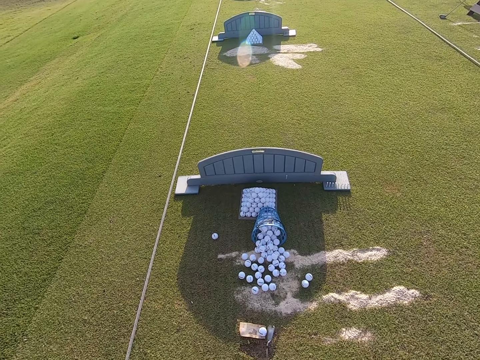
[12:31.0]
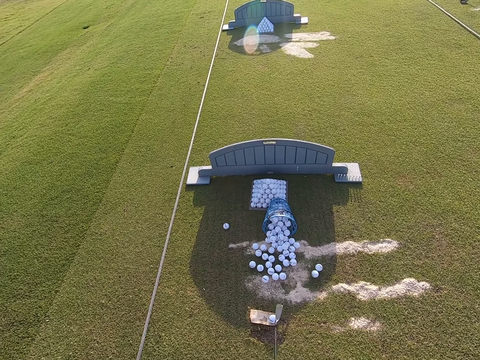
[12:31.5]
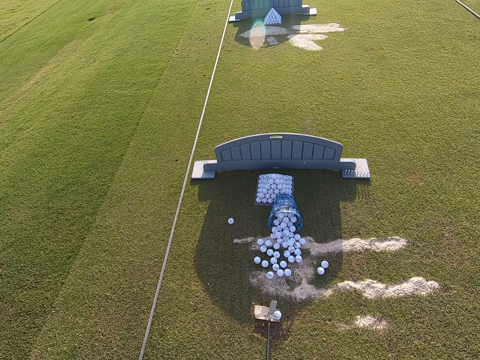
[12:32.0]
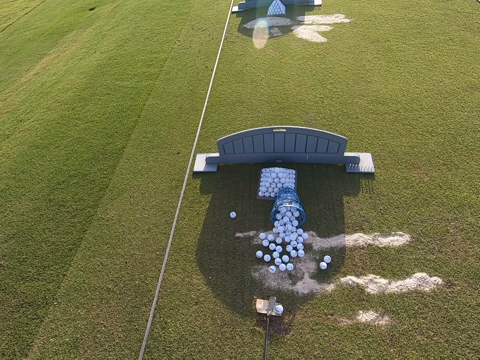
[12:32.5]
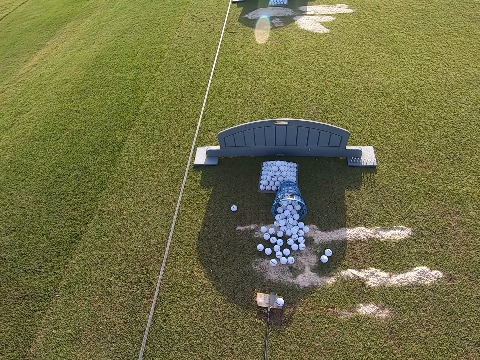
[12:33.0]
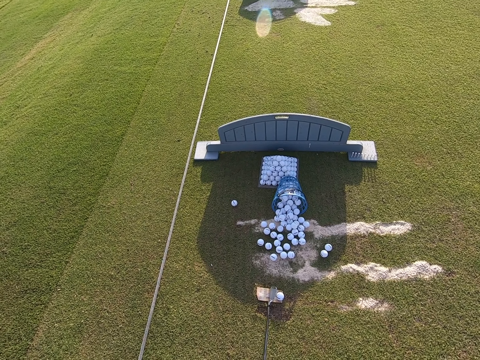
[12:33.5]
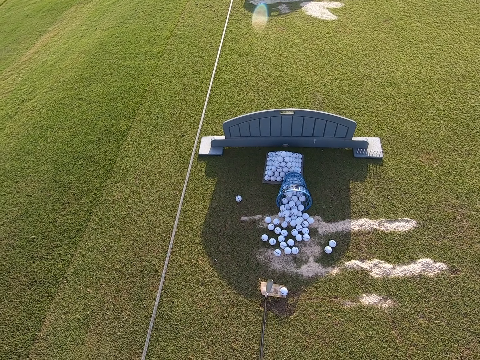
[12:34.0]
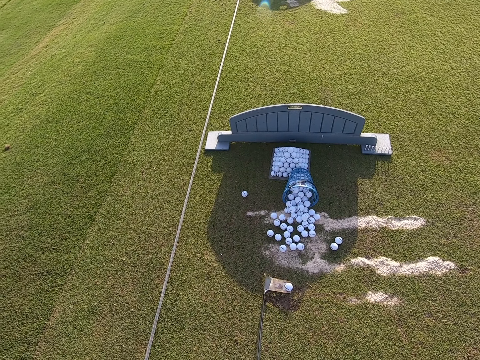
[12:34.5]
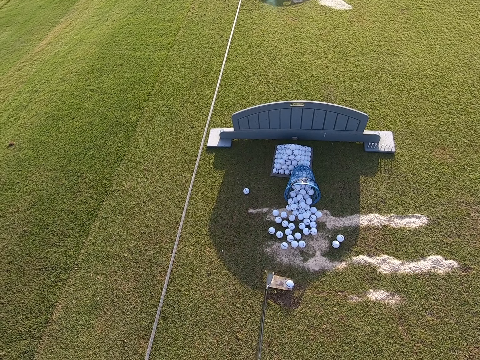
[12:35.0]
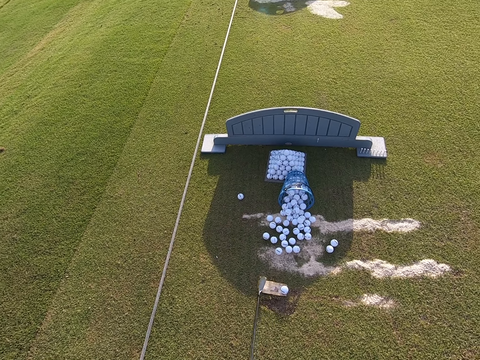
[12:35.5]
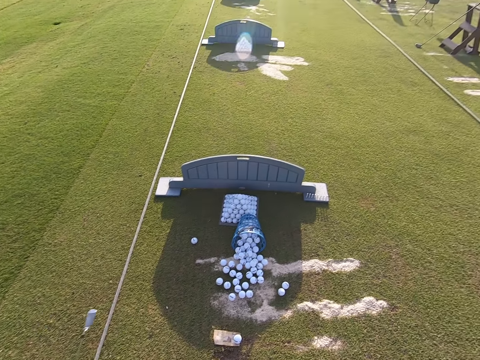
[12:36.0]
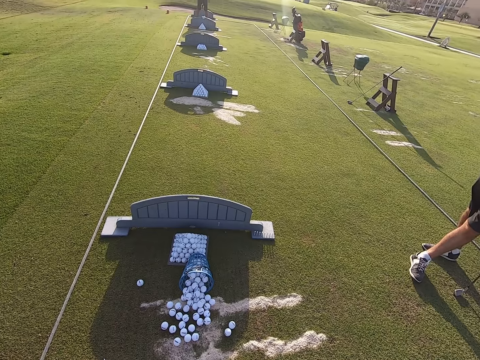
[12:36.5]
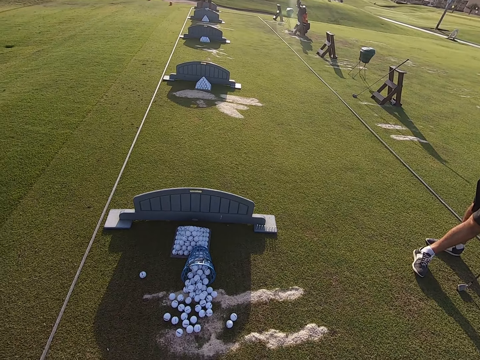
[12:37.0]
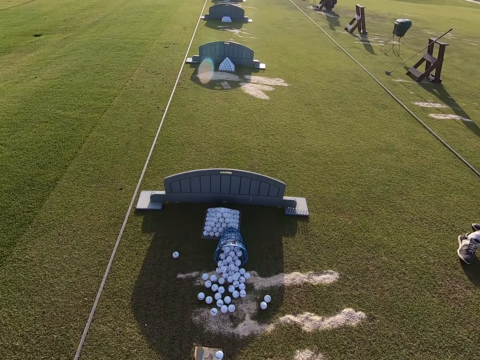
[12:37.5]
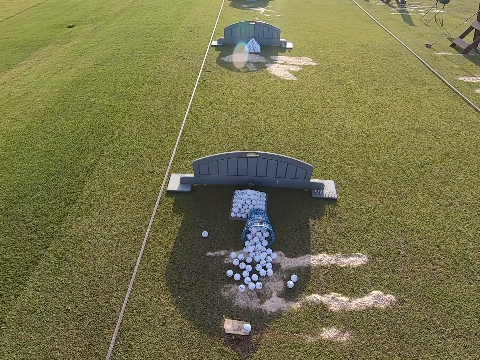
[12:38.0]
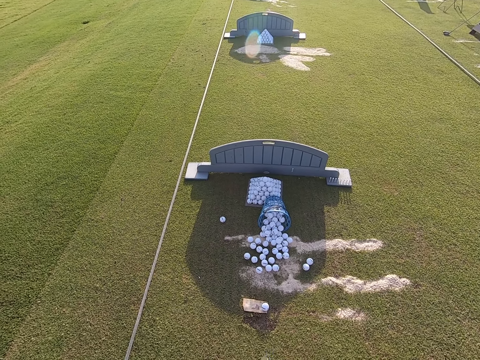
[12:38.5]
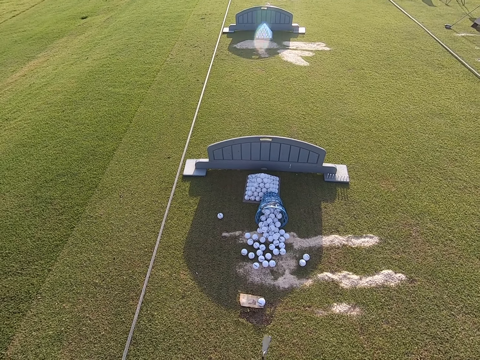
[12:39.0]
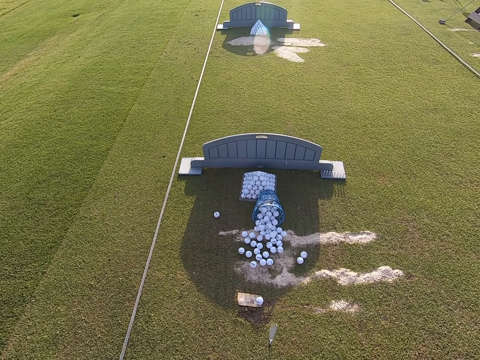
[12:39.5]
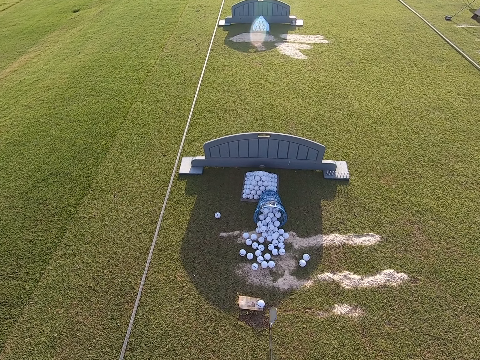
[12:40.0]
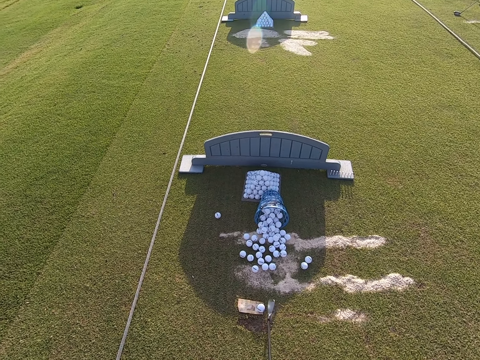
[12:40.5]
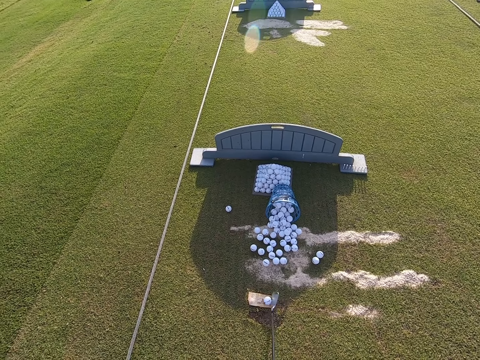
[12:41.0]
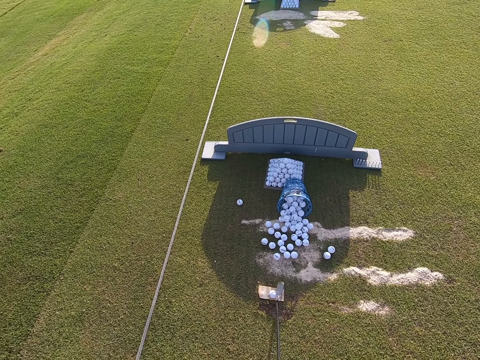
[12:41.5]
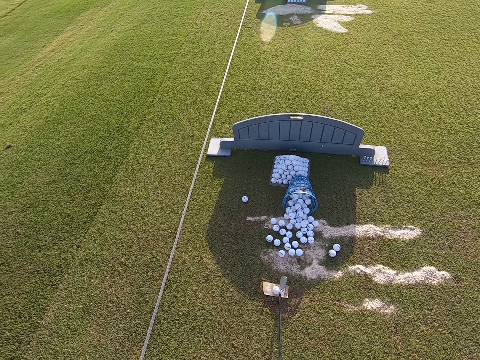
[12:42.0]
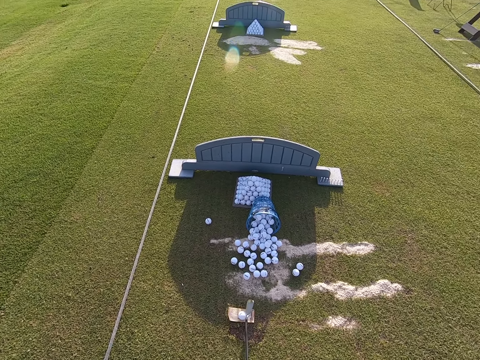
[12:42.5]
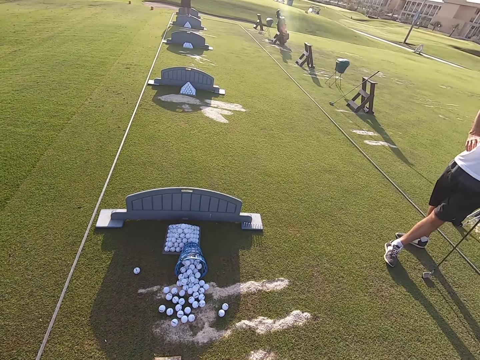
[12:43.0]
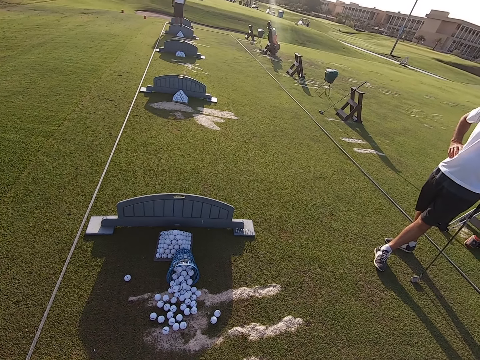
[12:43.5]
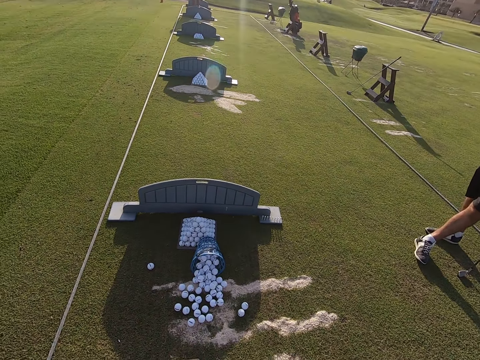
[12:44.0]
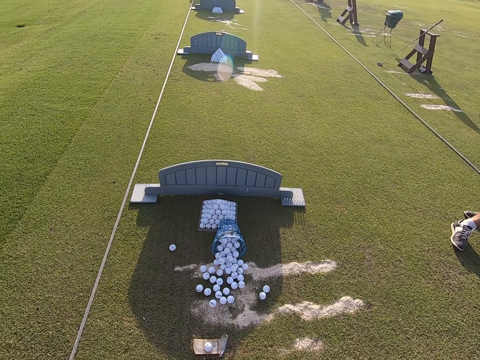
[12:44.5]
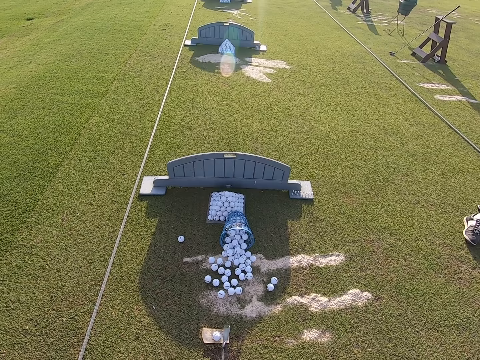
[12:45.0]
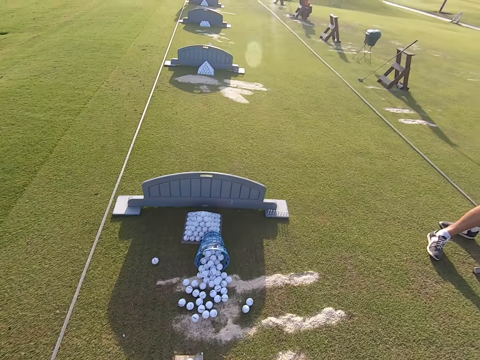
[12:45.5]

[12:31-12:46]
The camera wearer nips the beige paper with a golf ball on the ground. They look around. They squeeze the golf ball with the golf stick. They stare around.

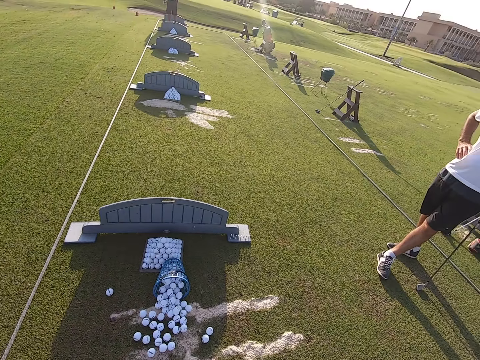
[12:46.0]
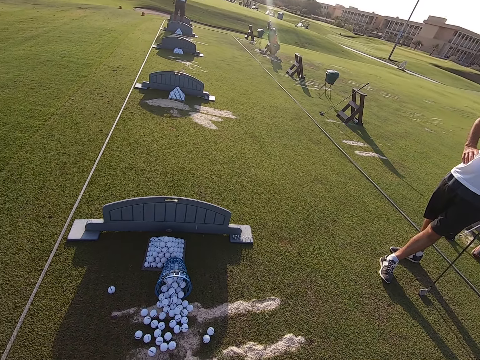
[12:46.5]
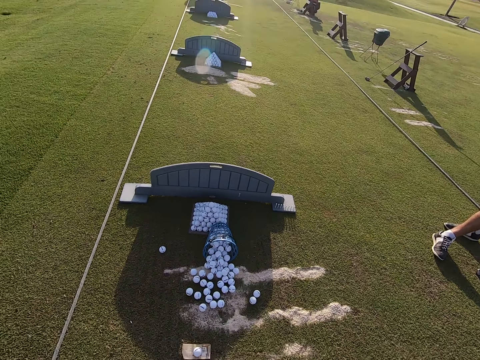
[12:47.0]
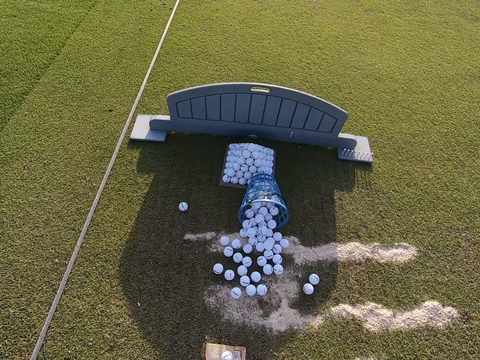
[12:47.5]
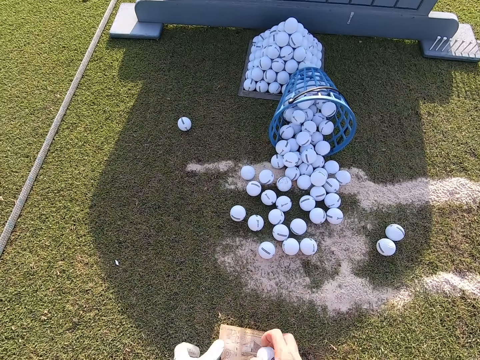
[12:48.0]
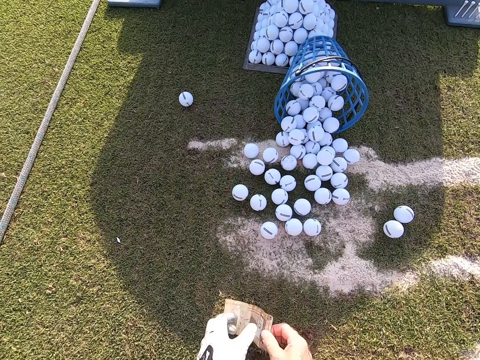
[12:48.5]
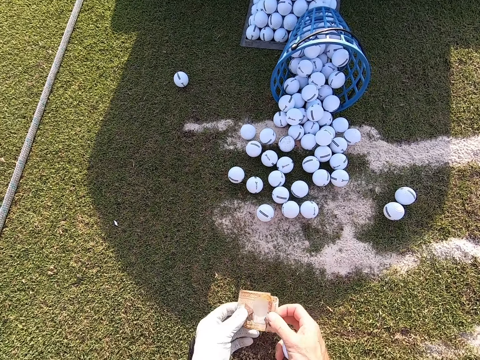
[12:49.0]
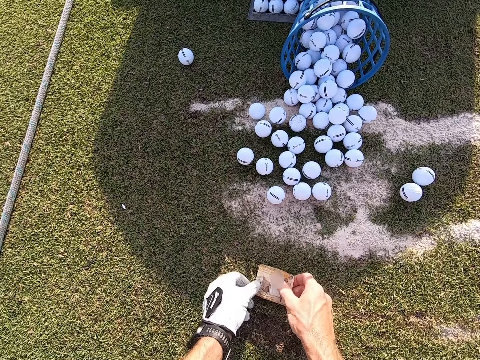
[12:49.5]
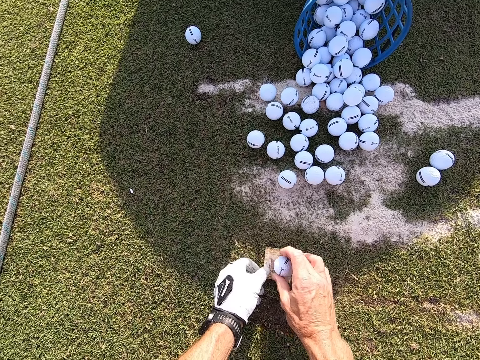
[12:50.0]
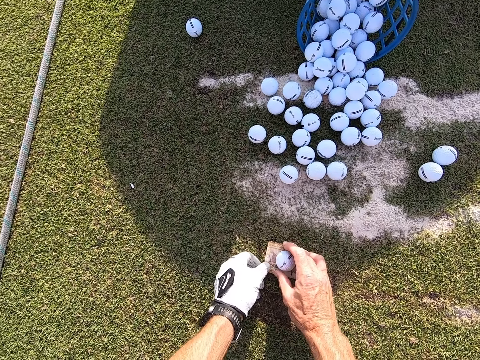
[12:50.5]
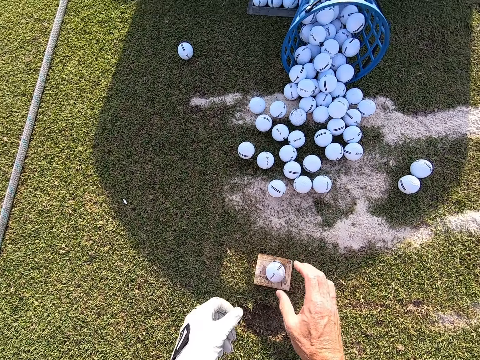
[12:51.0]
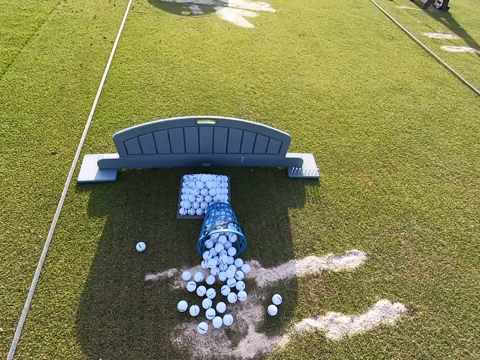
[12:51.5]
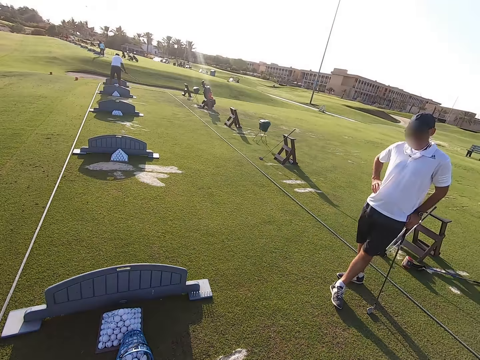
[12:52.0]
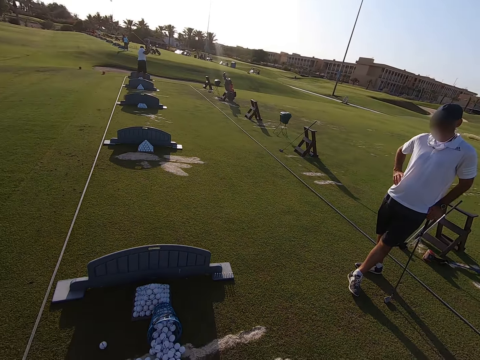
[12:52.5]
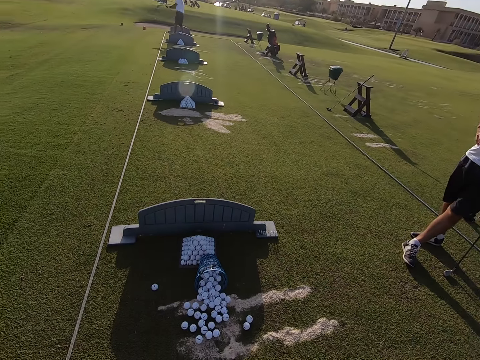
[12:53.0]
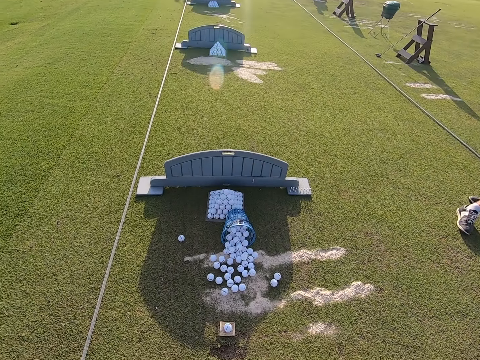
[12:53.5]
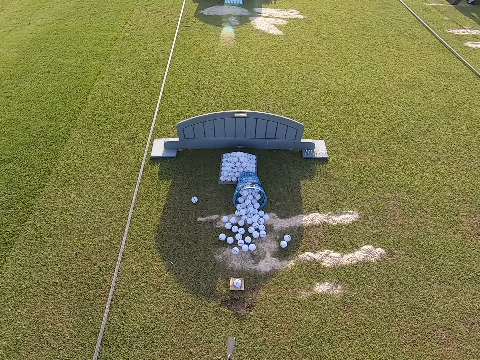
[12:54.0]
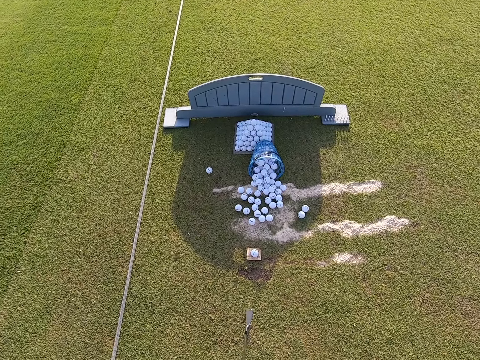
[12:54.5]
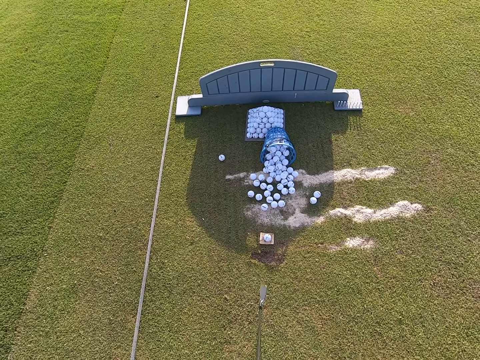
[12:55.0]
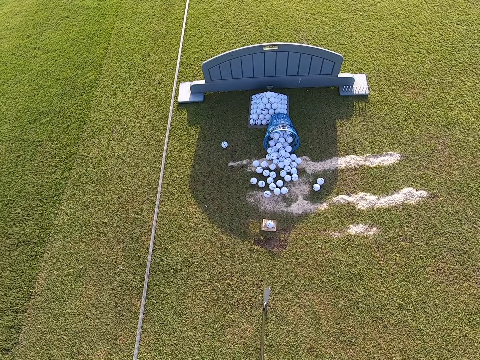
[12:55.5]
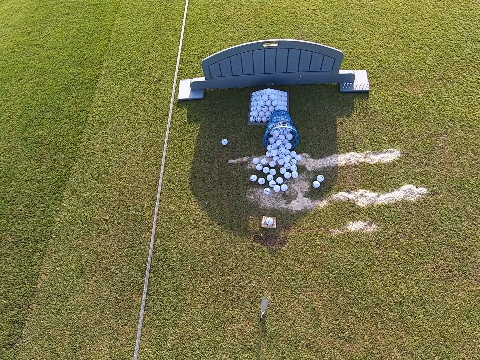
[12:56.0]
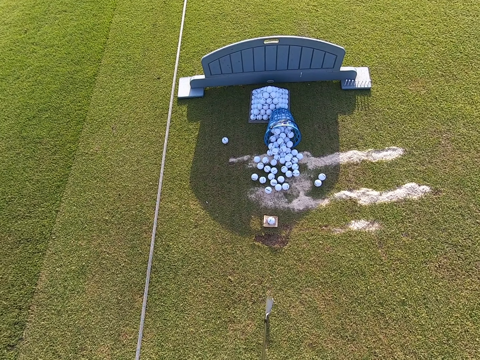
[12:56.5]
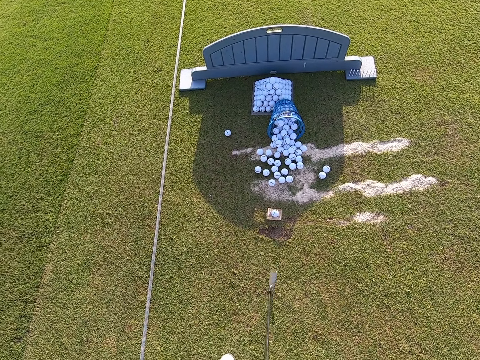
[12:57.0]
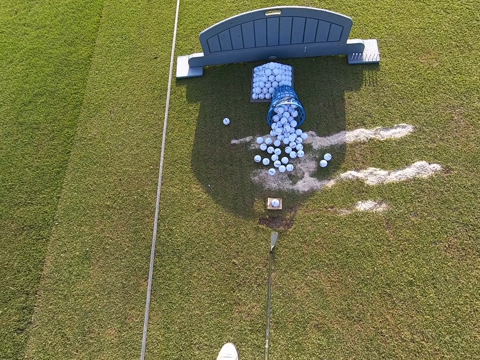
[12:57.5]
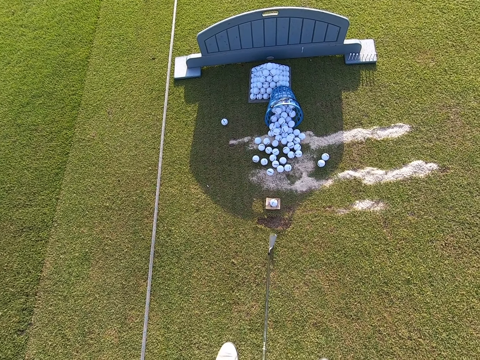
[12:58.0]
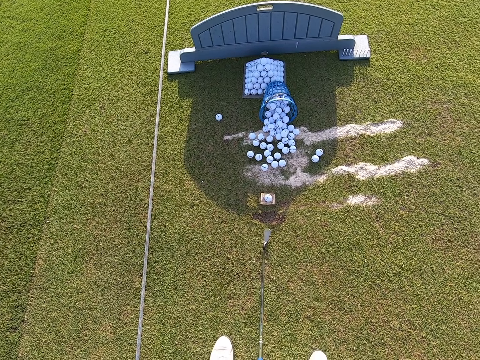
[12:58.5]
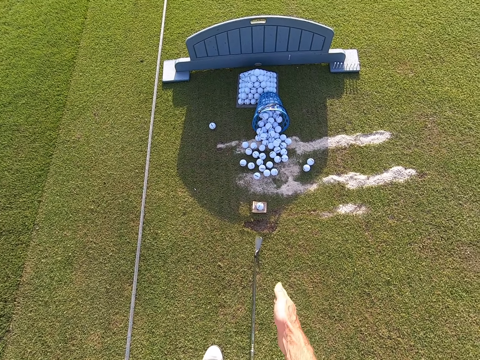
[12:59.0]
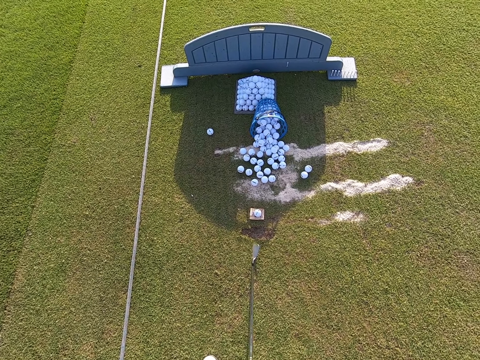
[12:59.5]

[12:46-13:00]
The camera wearer walks around. They pick the paper and the ball from the ground. They put the golf ball on the beige paper on the ground. They converse with a person.
